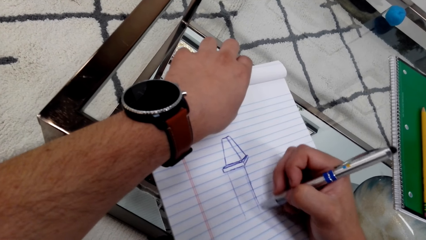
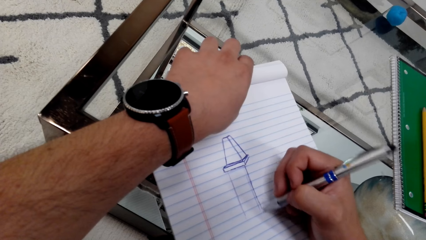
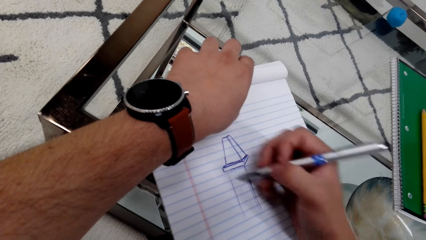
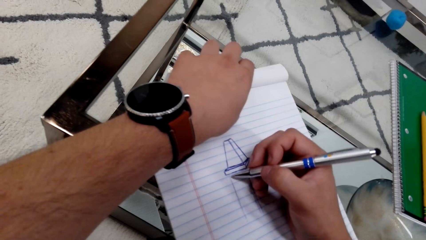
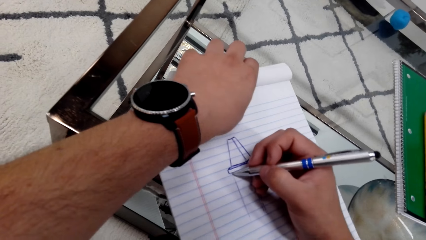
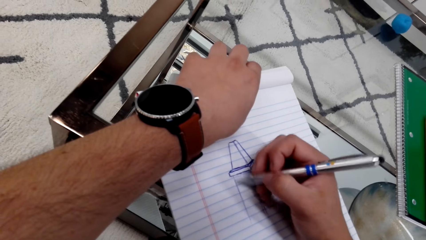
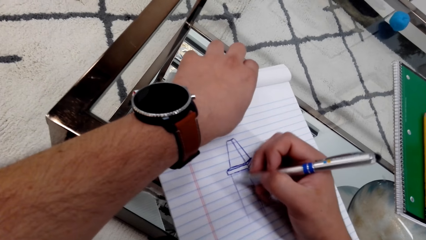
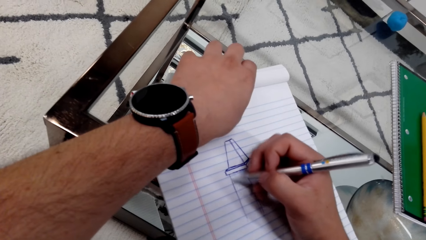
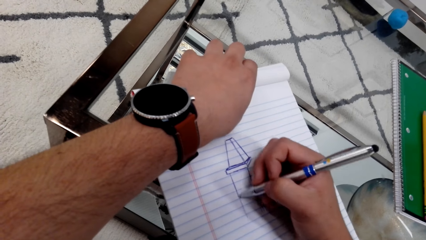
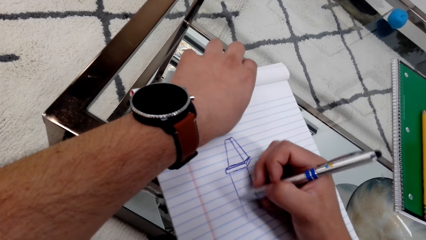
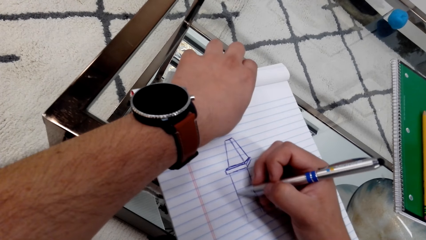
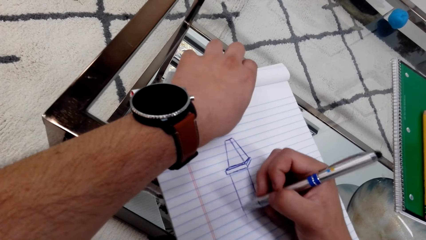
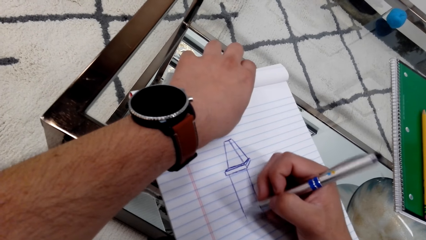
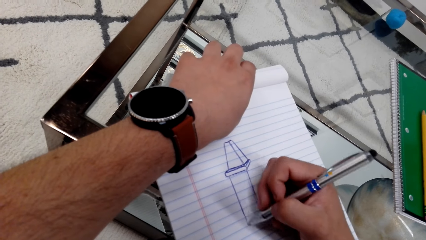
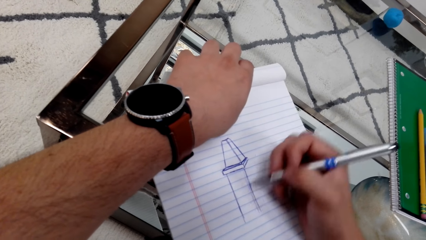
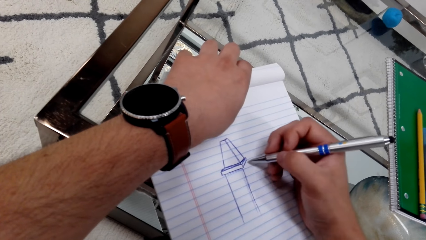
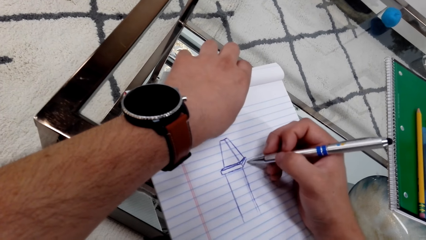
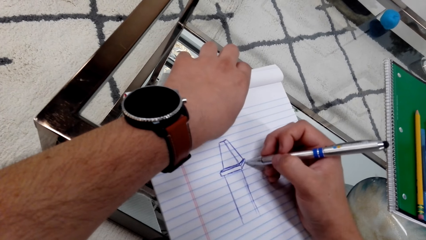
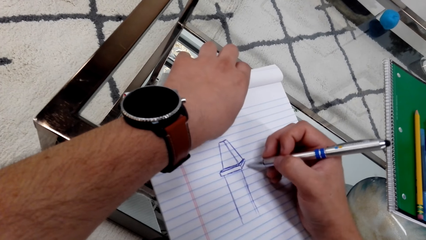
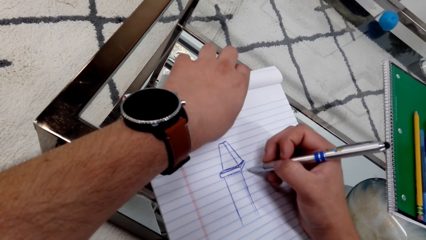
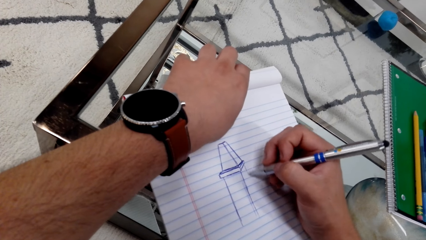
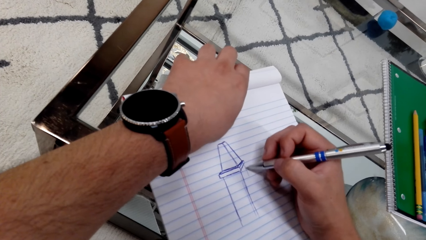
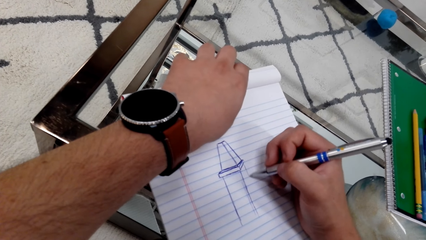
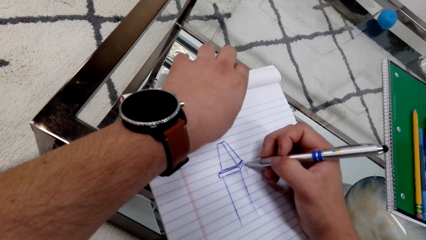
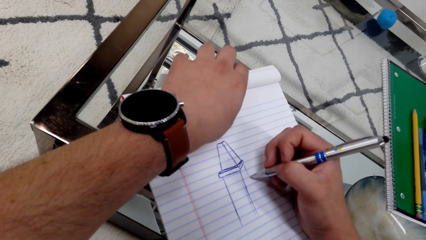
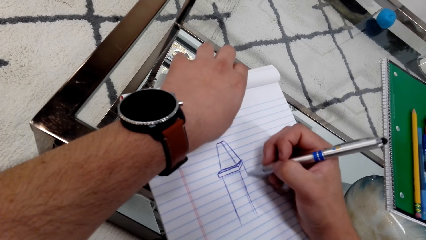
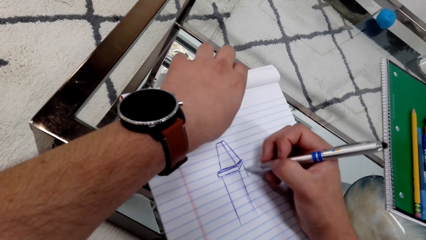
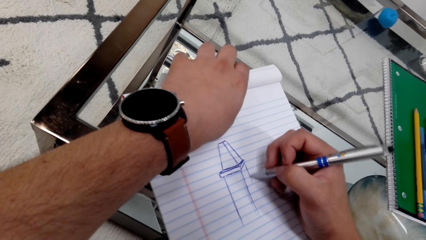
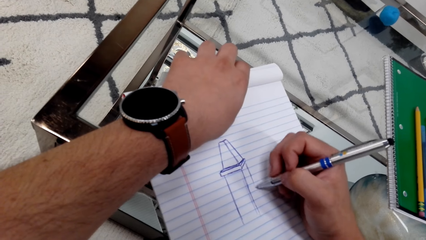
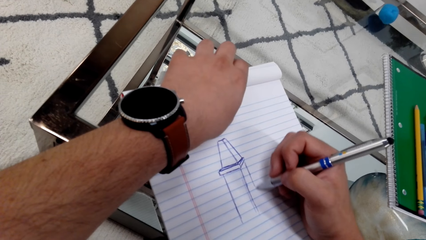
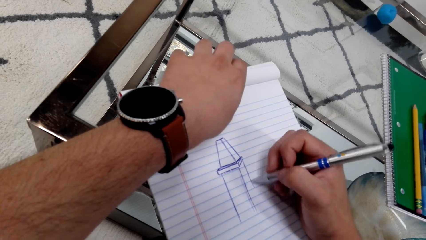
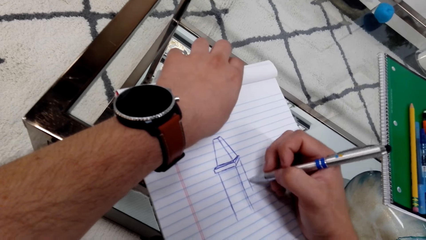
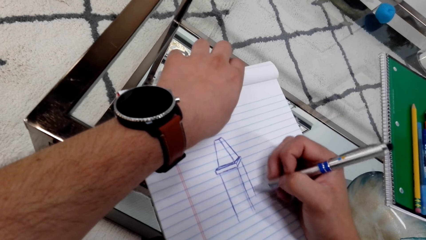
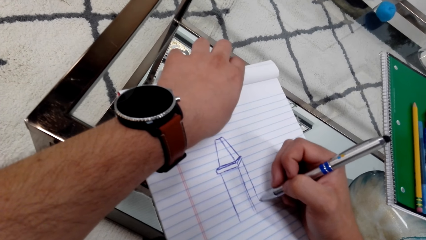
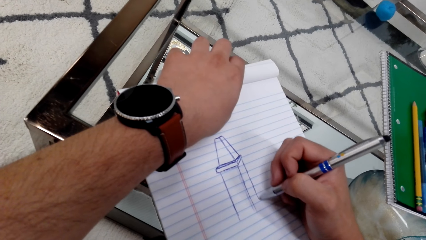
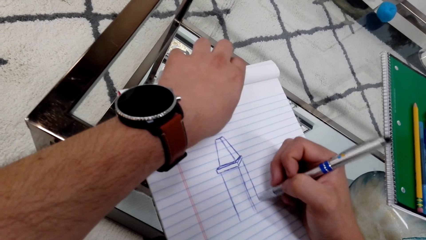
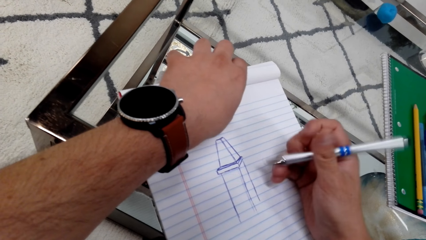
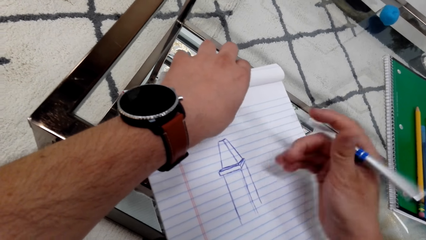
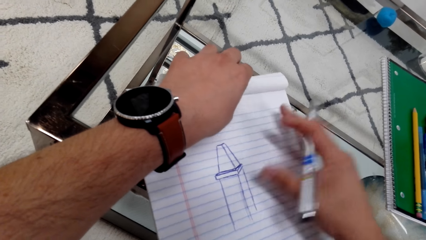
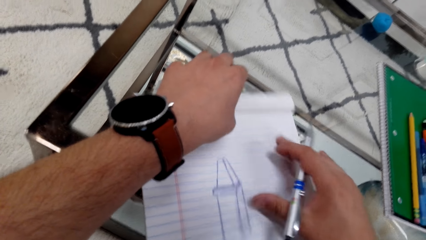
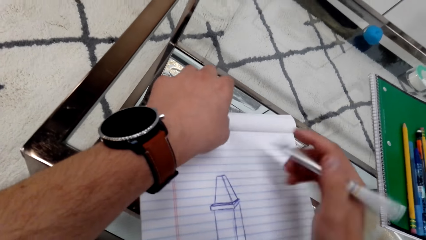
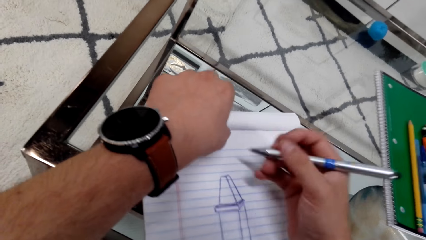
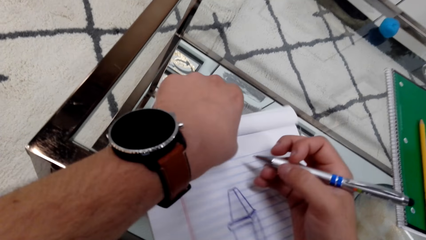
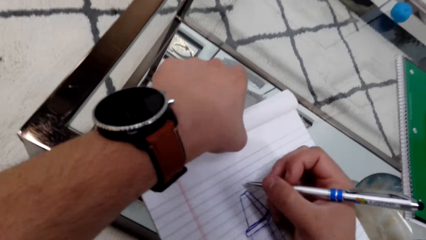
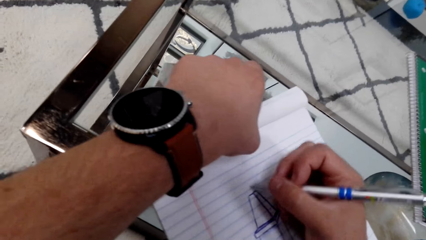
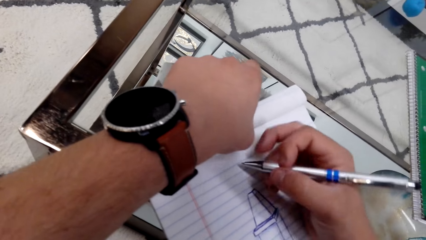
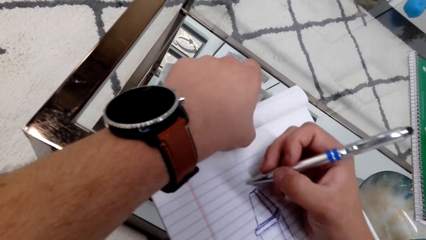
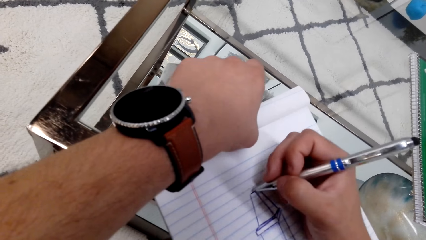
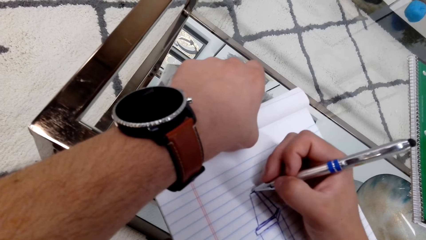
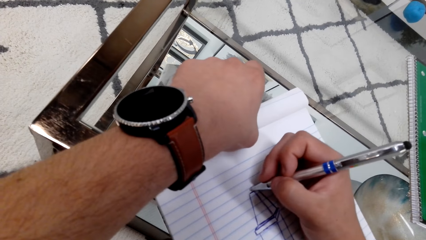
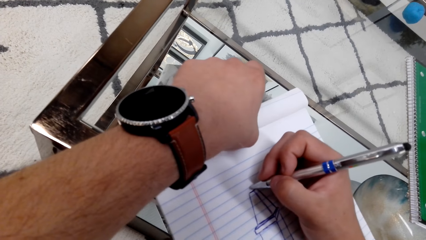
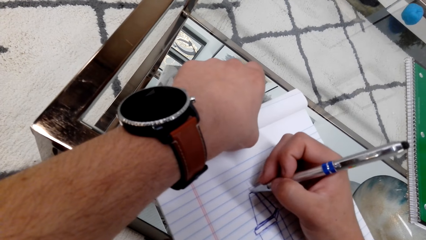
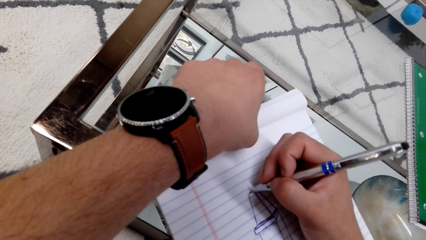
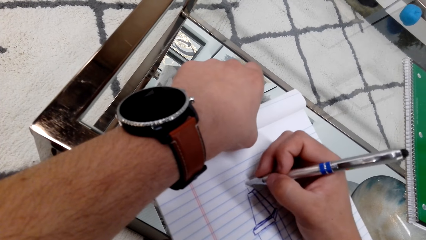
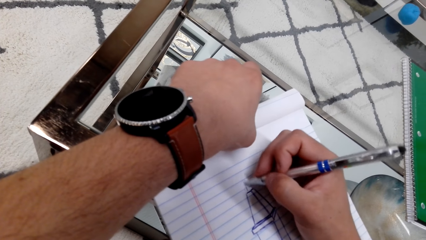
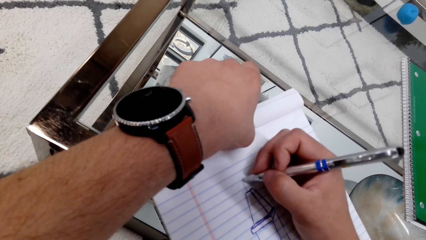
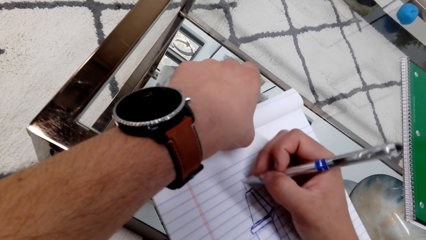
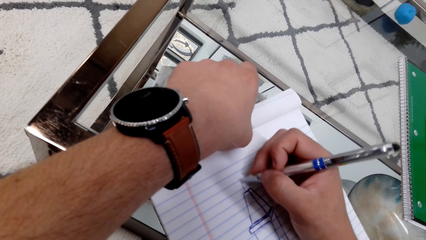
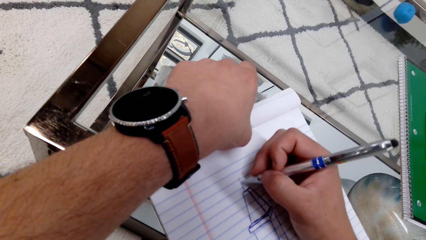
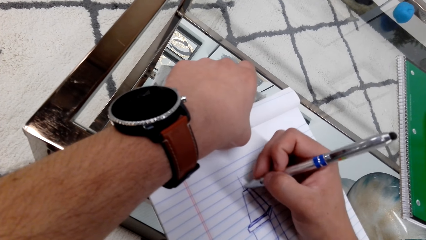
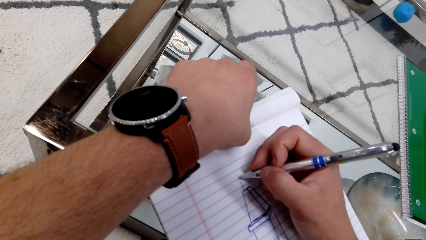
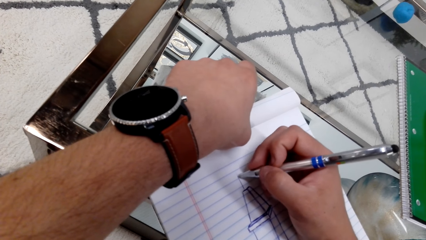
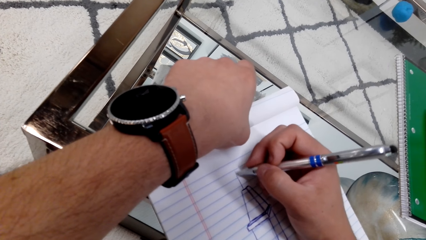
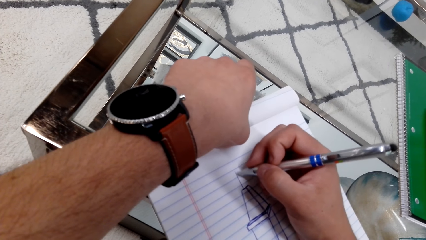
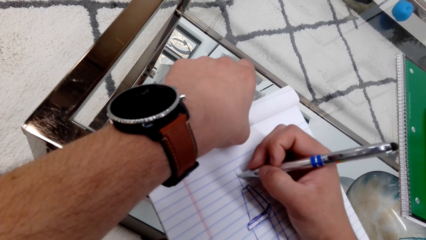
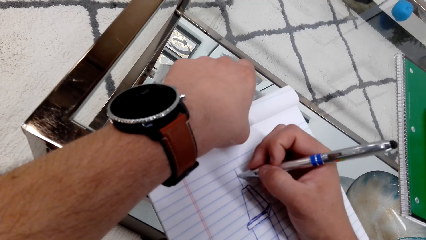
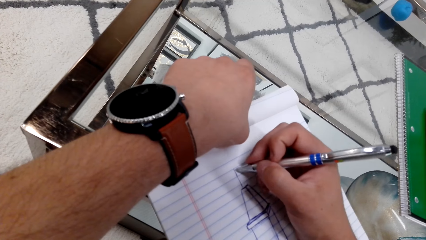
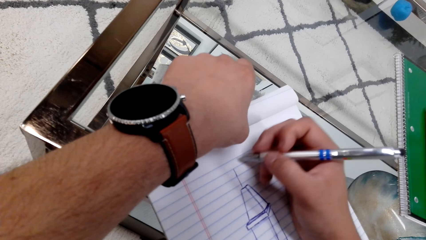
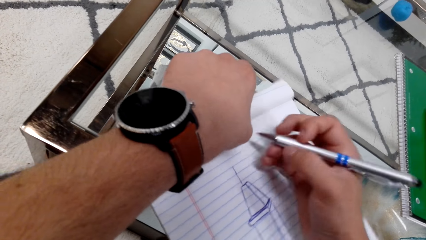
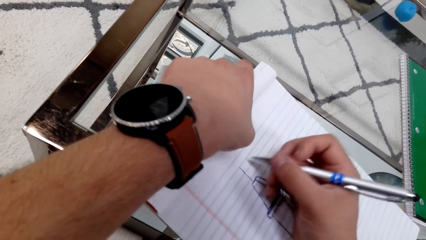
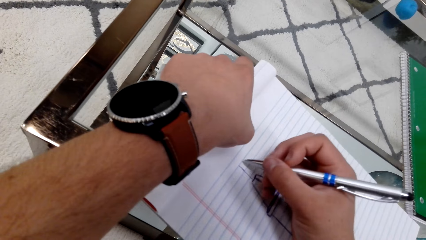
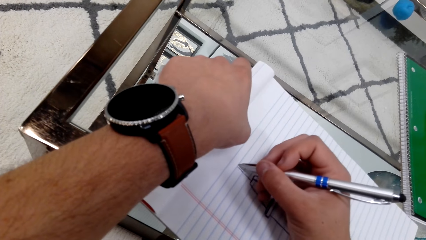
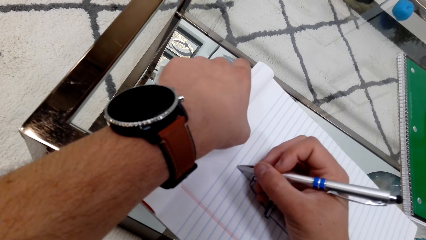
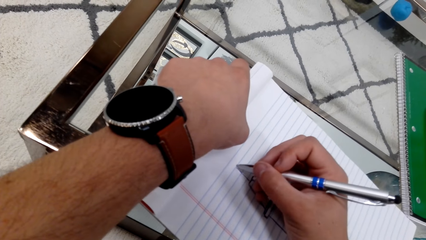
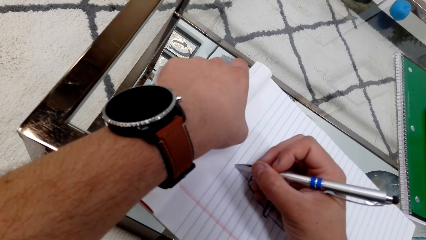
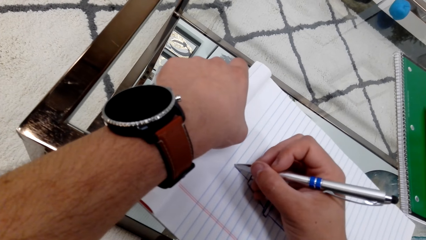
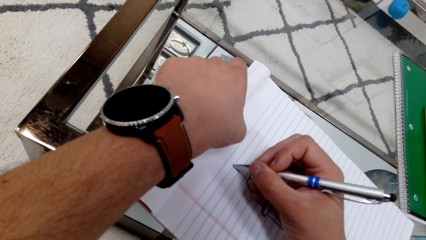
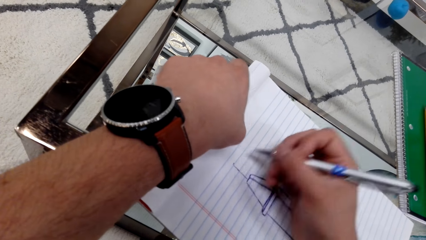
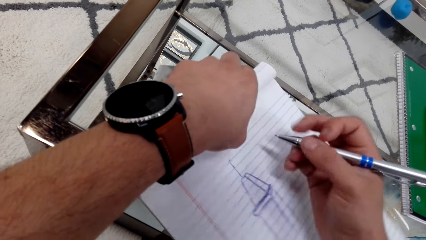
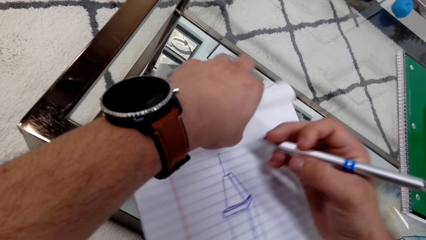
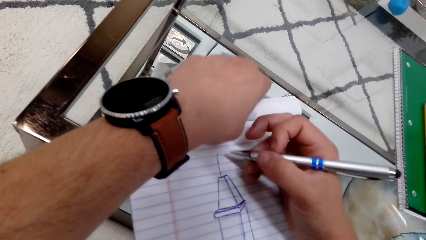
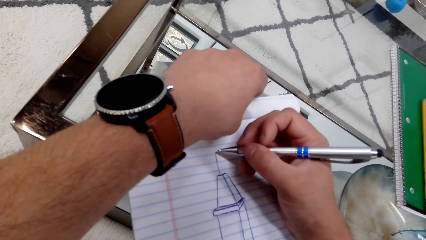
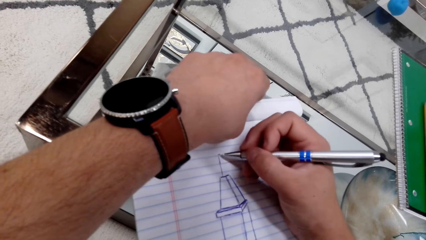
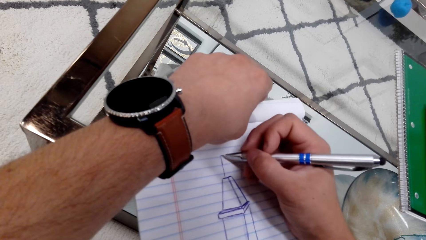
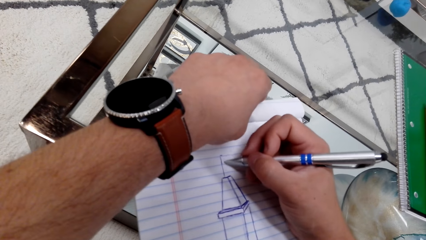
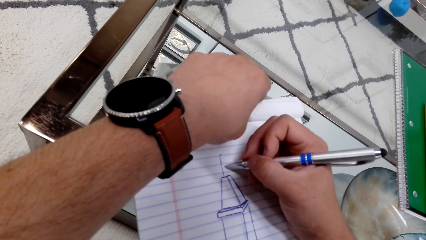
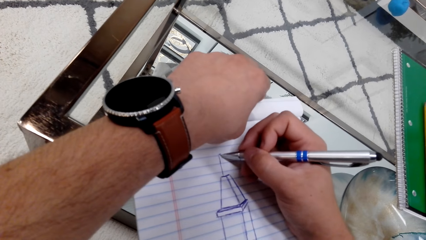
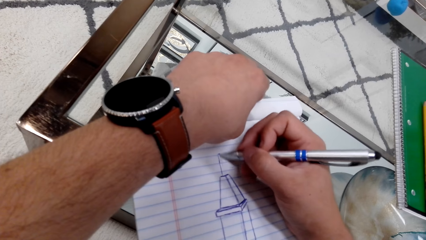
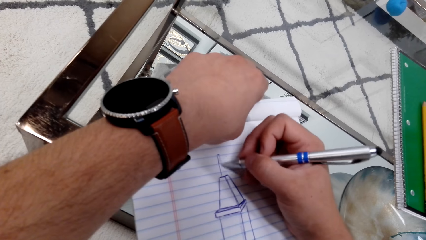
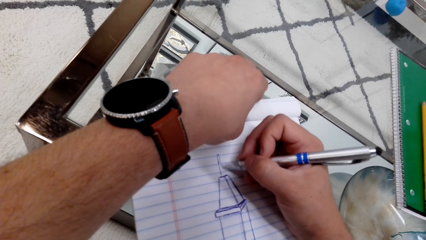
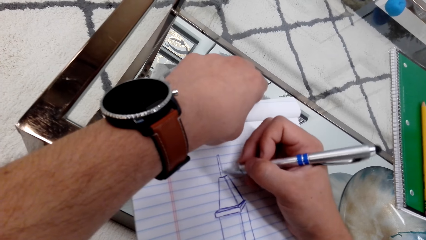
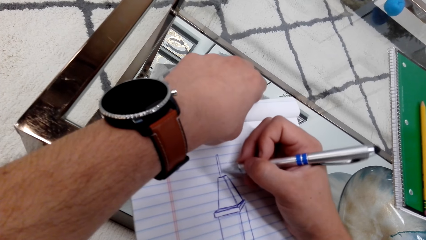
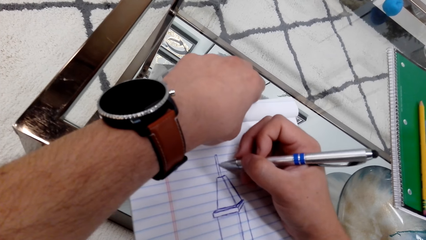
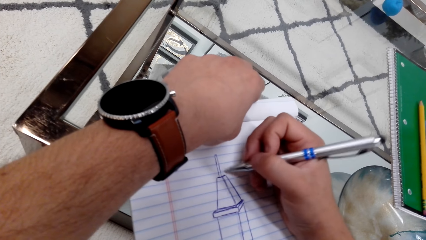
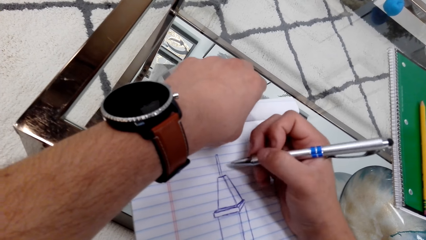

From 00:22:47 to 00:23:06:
The camera wearer draws on a book with a pen repeatedly.
